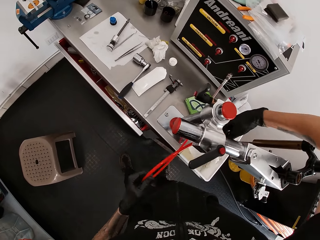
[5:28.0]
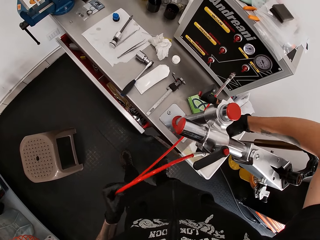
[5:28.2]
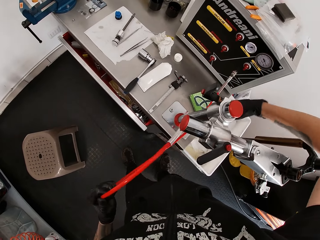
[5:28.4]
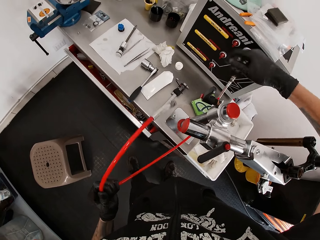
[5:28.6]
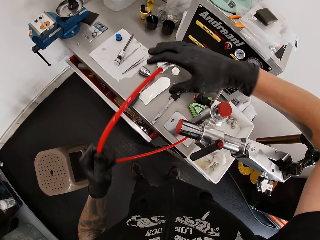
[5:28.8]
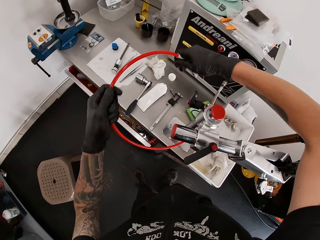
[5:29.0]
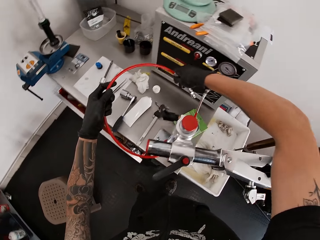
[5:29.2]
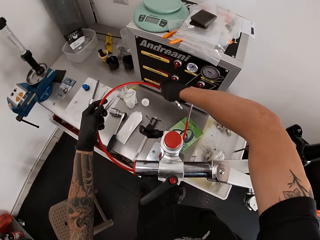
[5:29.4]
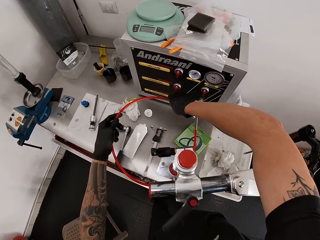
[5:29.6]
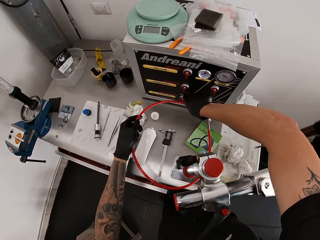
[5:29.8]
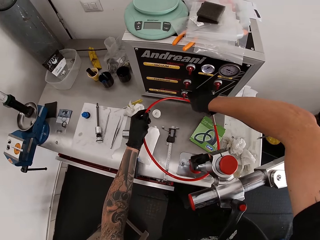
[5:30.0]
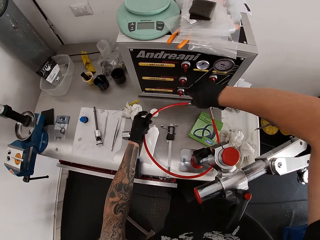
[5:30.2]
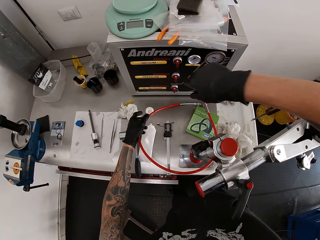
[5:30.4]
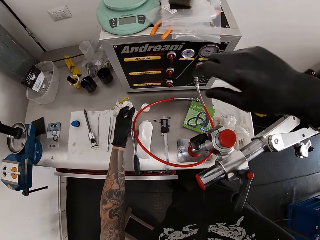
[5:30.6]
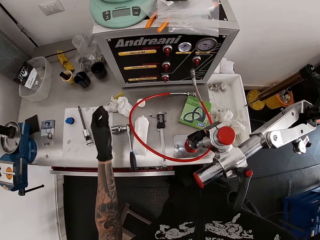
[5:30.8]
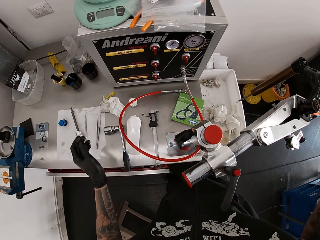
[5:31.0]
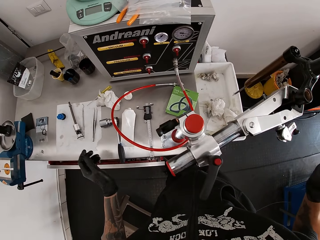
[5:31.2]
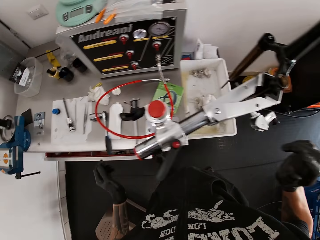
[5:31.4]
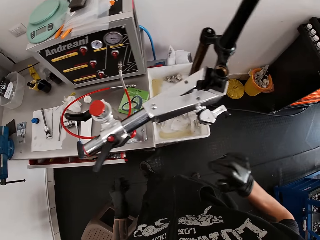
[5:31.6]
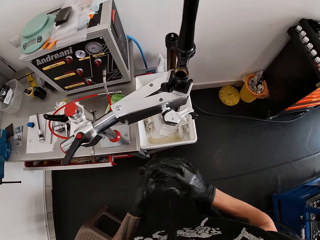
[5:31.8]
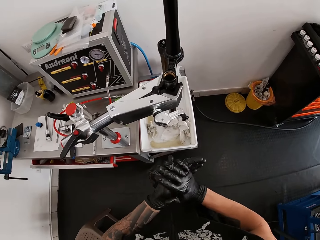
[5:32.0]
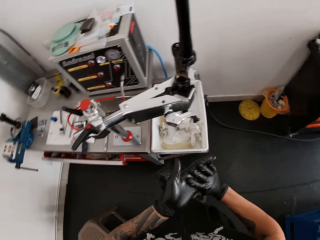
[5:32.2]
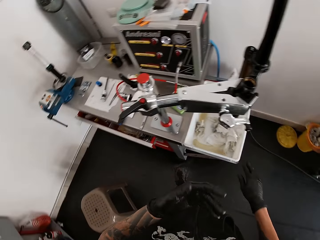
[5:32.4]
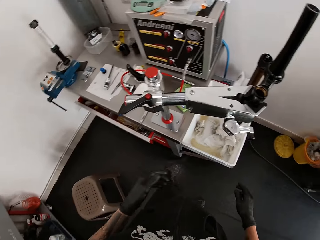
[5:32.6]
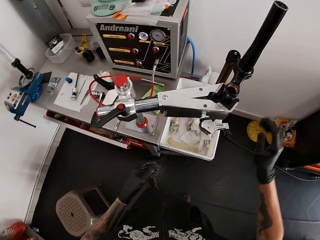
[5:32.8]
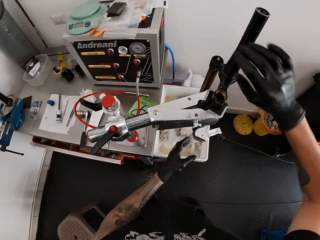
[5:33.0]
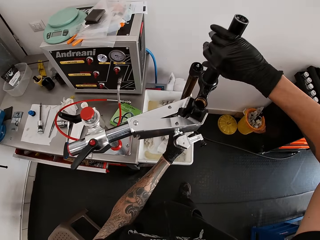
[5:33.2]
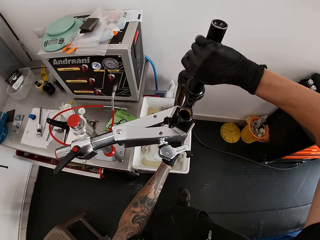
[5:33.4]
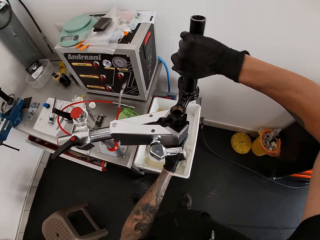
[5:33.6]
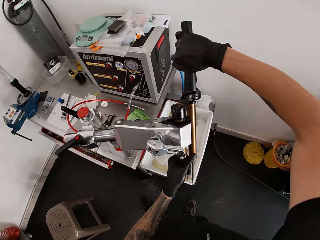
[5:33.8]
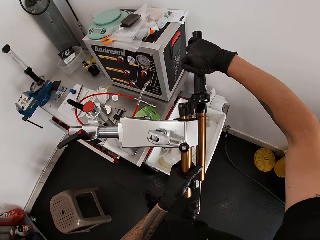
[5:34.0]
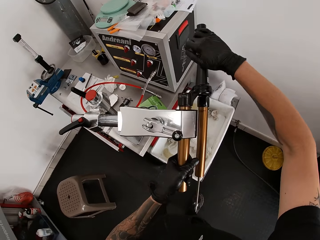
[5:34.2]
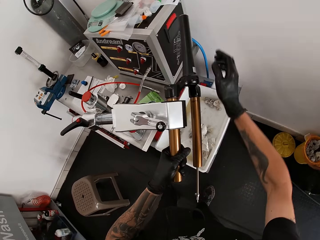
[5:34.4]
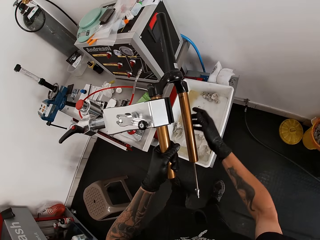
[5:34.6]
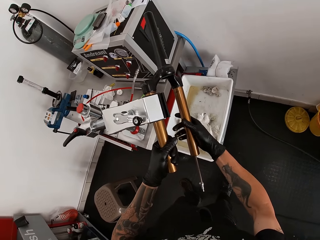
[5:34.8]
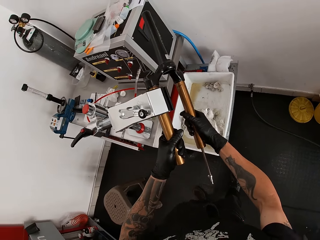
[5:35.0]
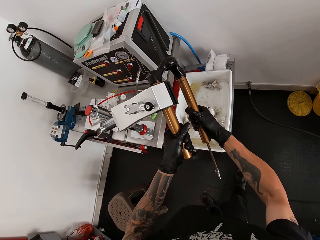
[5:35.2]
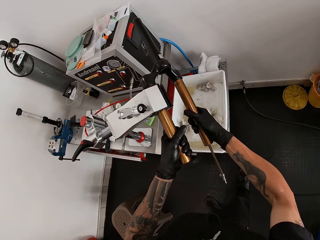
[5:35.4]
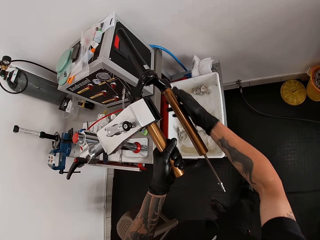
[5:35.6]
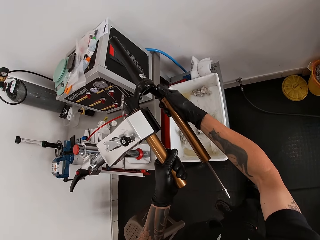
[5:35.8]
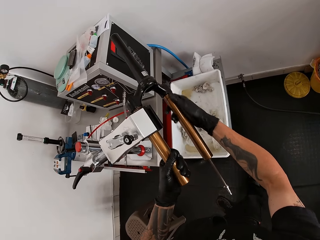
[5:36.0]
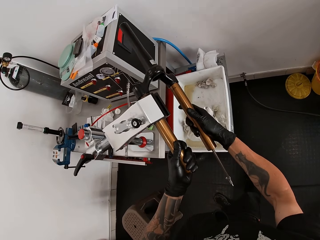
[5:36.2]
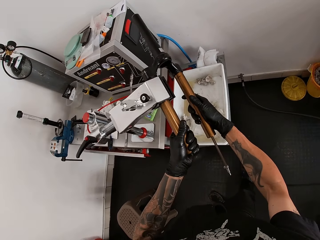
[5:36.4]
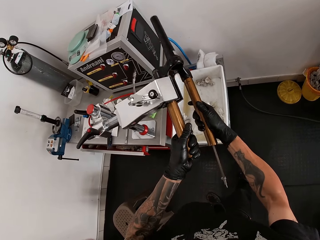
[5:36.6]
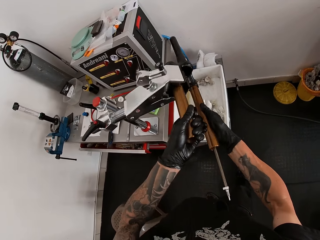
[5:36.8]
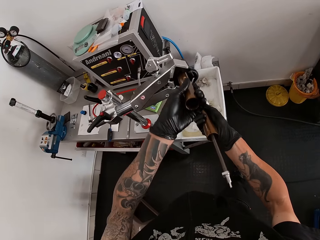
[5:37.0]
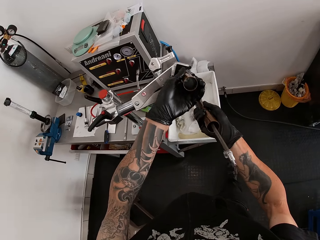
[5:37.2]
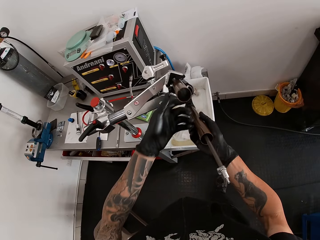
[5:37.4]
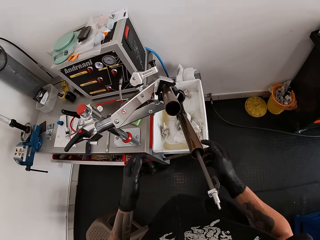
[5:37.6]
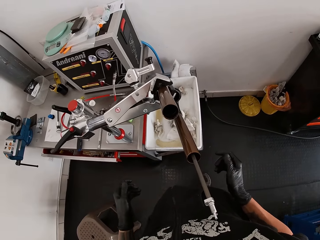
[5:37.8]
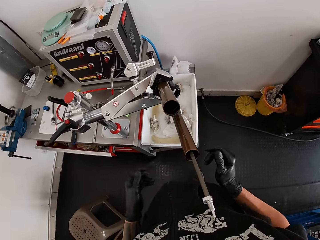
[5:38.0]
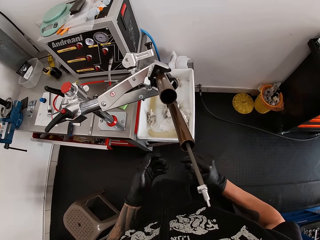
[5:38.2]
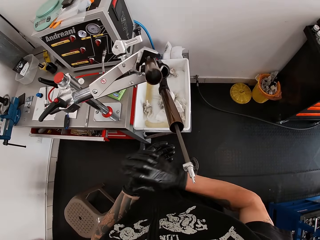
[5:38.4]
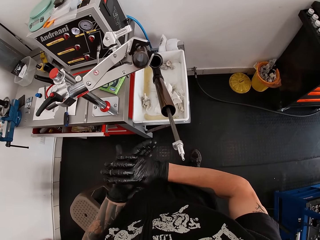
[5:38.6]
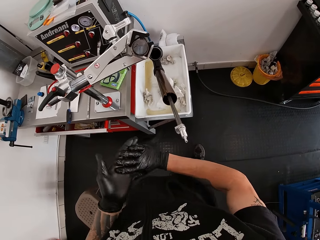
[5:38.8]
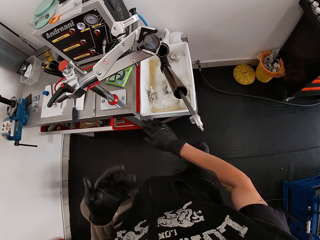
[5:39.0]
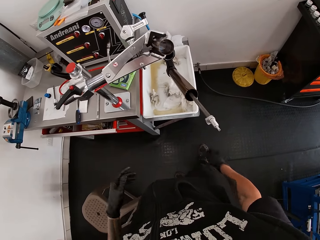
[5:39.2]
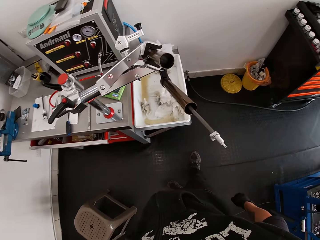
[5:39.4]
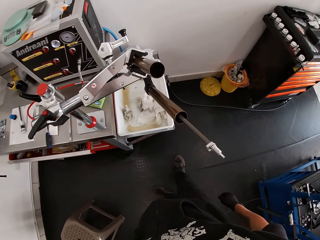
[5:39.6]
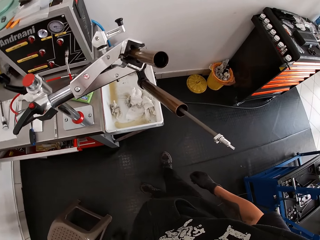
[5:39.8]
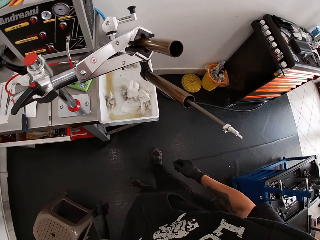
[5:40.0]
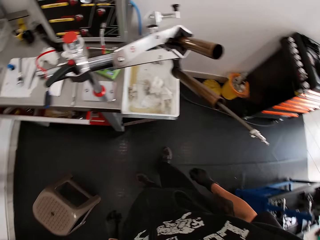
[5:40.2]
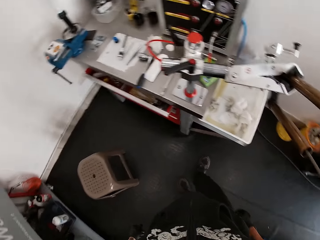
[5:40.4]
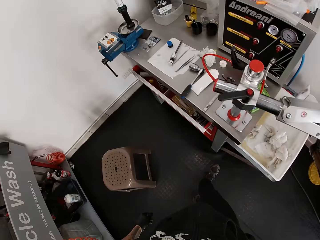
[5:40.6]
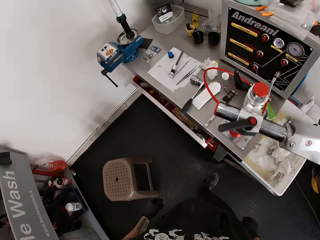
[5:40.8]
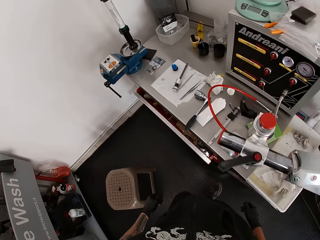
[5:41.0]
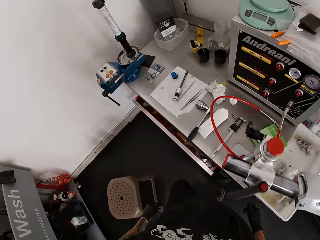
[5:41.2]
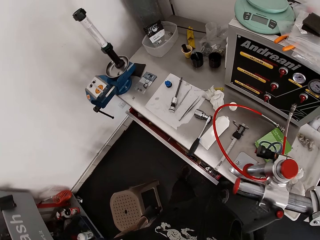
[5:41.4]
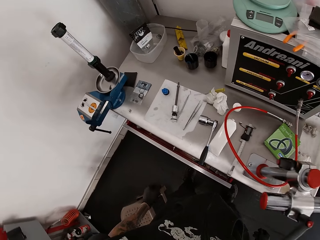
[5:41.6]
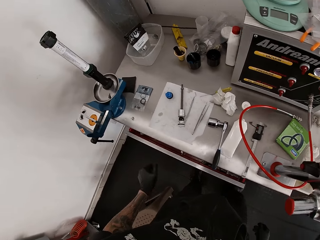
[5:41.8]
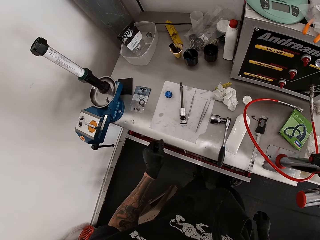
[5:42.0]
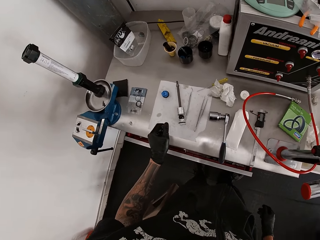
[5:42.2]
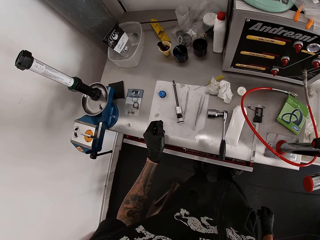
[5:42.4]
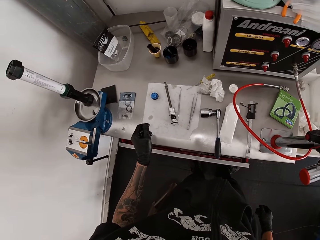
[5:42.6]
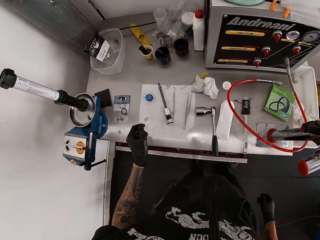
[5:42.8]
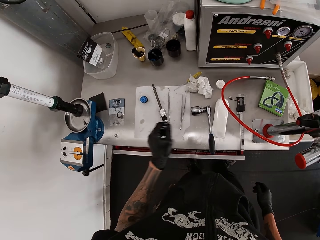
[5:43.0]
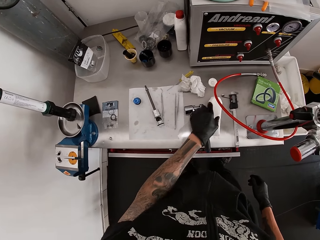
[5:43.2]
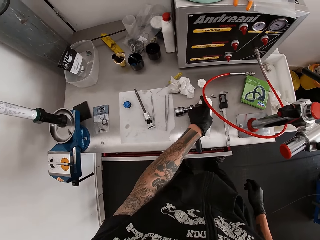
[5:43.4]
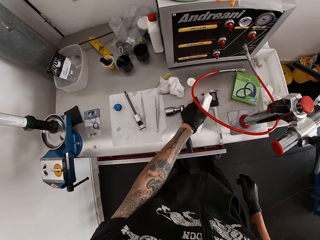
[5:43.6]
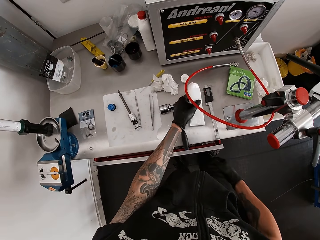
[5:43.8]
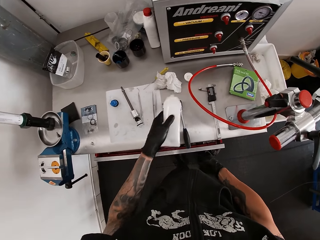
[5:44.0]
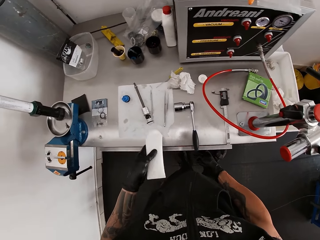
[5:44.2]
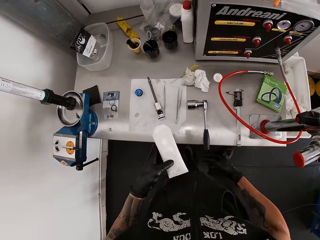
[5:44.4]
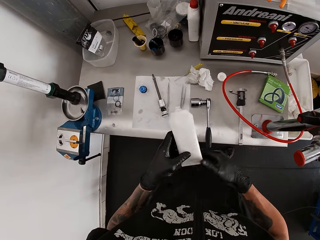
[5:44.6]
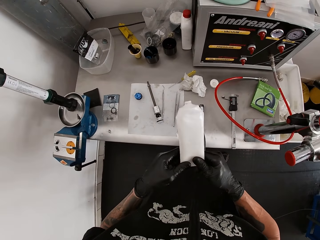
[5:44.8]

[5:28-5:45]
The camera wearer pulls the tube or hose. He drops the hose on the workbench with both hands. He adjusts the bicycle-fork in the bench clamp with both hands. He picks up a lubricant from the workbench with his left hand. He closes the drawer with his right hand.

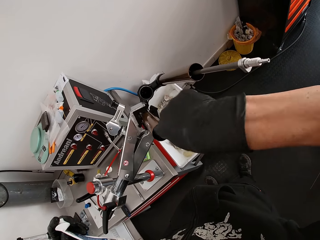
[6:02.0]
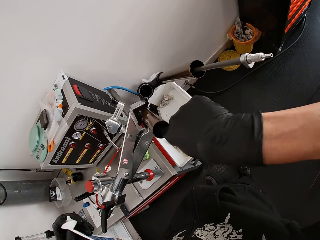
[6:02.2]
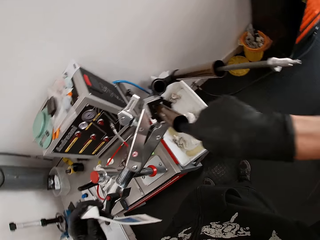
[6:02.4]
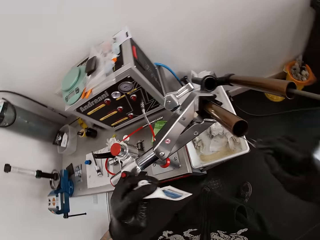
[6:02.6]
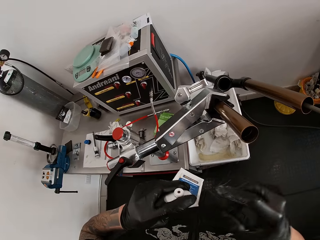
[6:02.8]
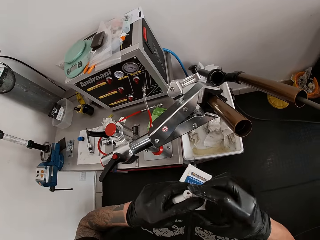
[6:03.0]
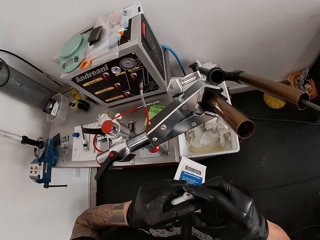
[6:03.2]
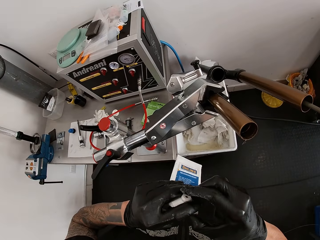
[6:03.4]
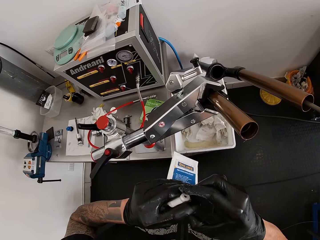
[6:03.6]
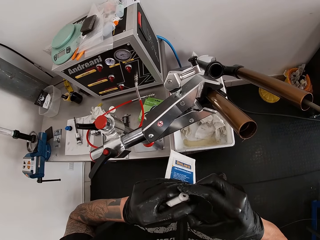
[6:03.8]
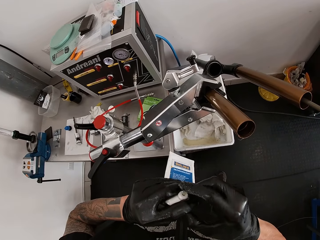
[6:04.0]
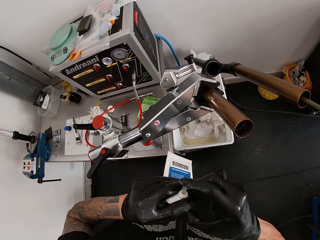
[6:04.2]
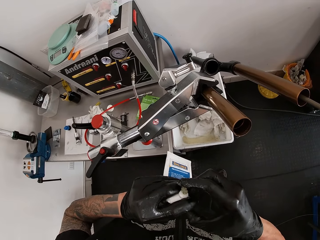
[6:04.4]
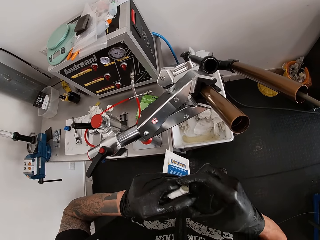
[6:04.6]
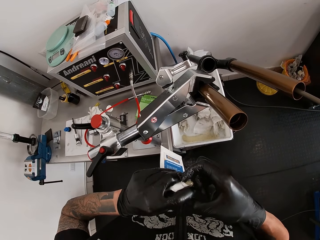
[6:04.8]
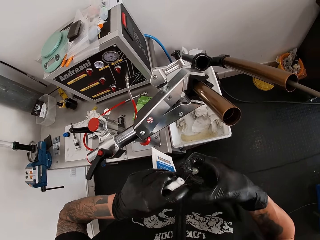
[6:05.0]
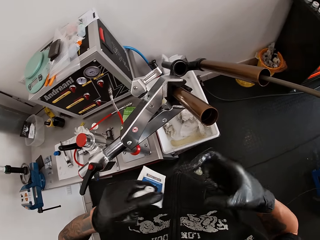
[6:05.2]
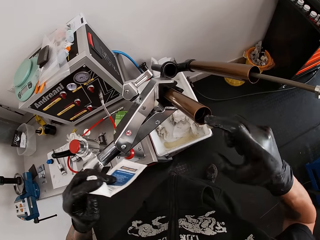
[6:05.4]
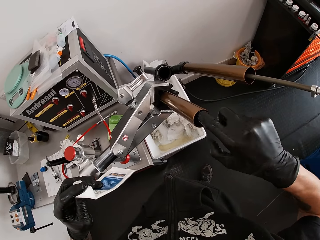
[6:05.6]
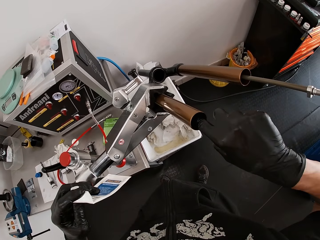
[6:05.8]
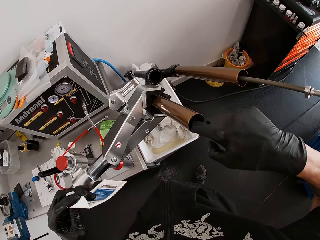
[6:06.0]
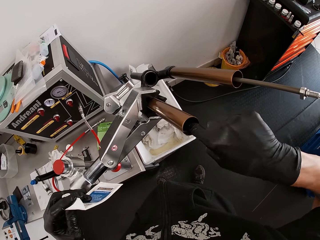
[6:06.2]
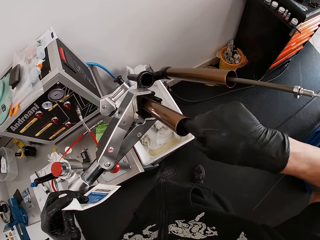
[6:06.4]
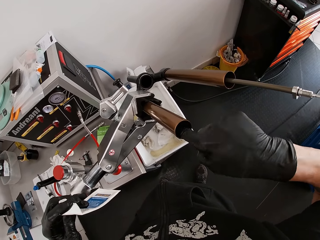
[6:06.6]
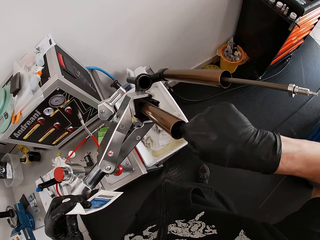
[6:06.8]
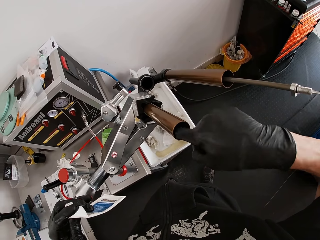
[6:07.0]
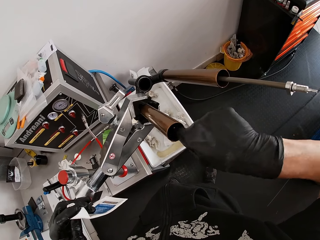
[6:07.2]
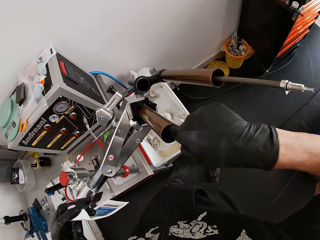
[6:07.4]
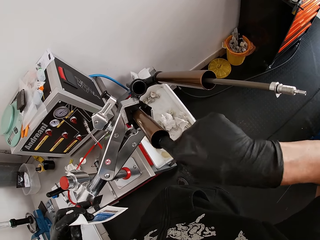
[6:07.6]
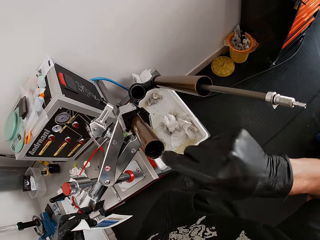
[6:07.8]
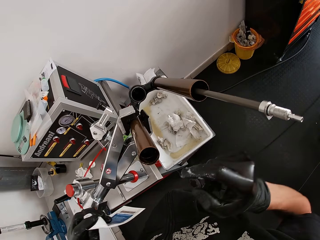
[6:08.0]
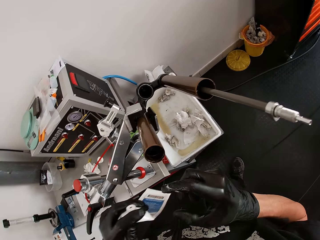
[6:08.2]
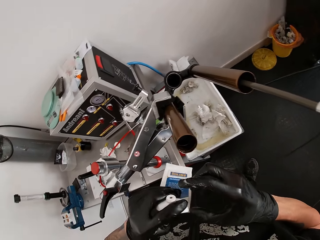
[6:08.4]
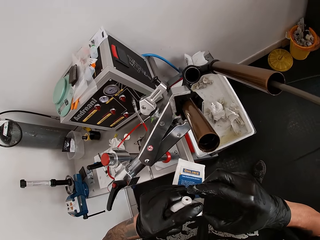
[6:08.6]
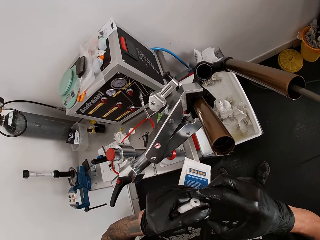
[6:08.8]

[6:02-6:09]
The camera wearer applies grease from the lubricant on his right hand. He lubricates the bicycle-fork with his right hand.
